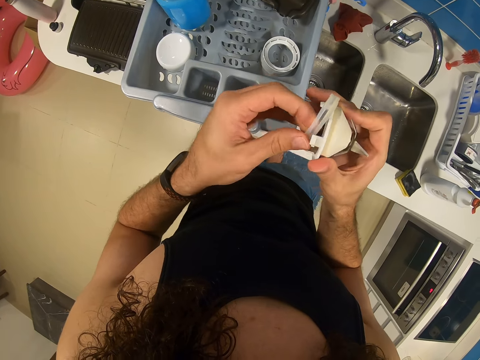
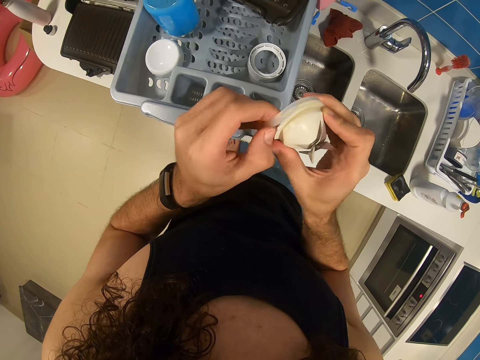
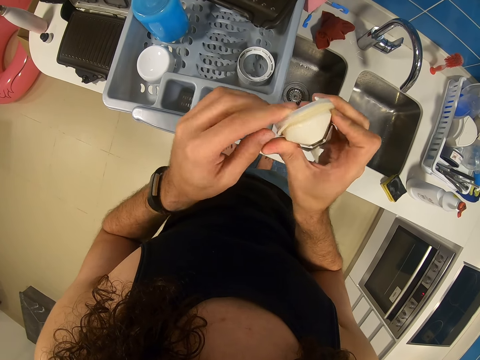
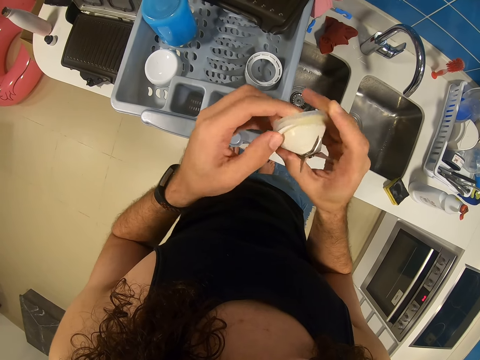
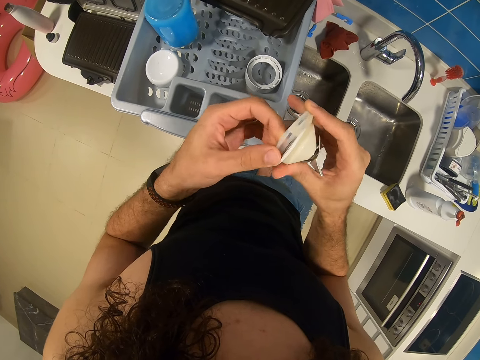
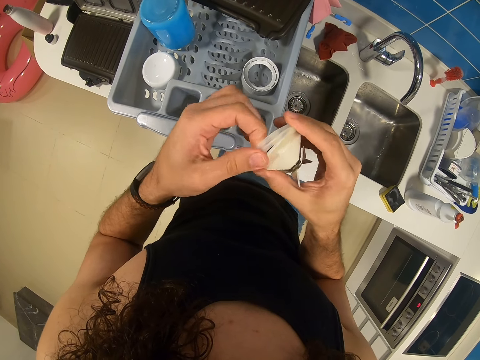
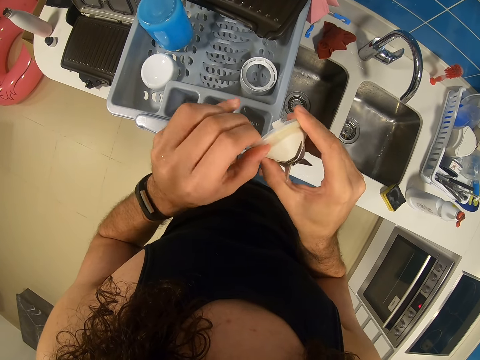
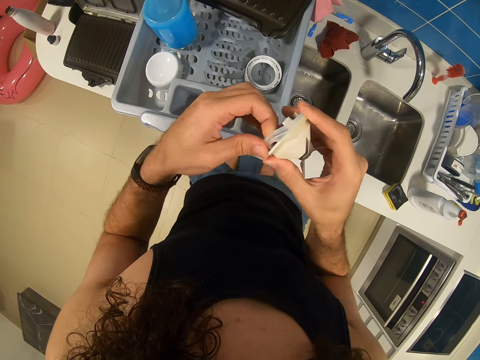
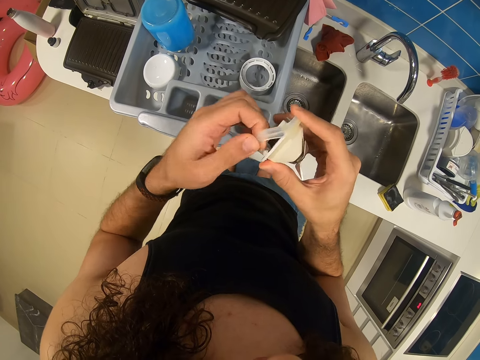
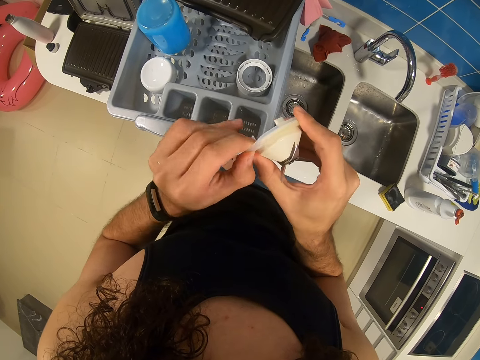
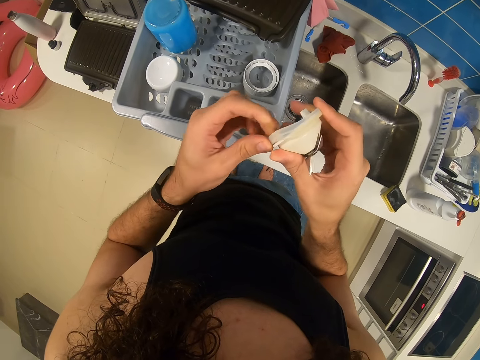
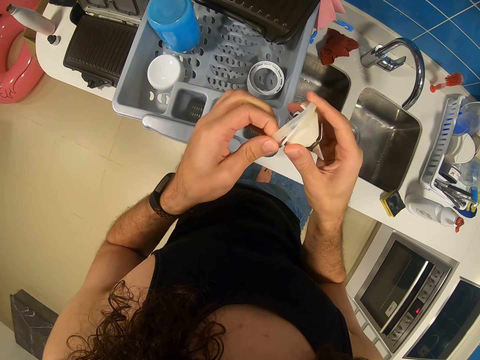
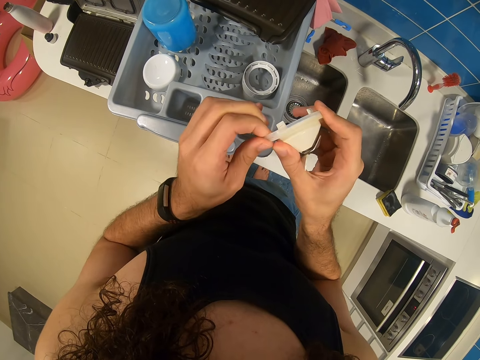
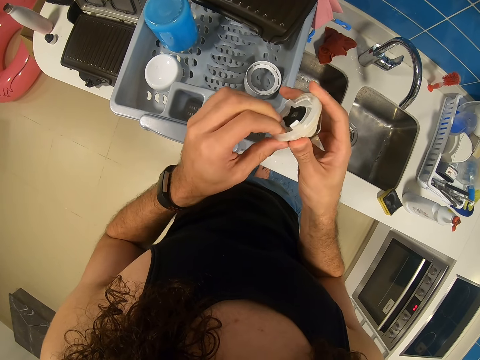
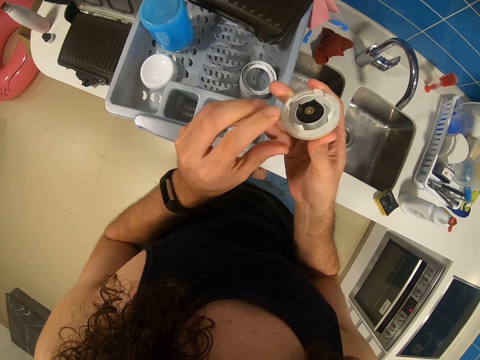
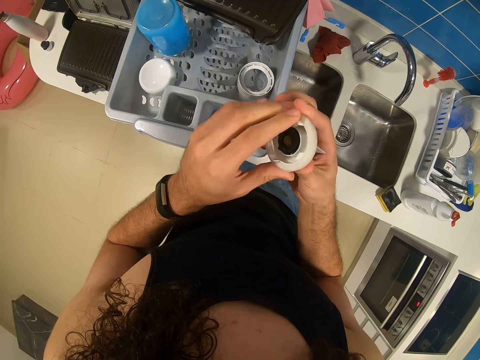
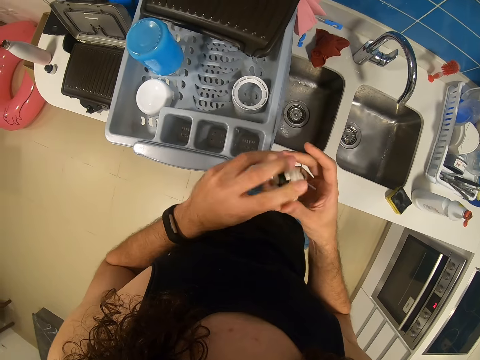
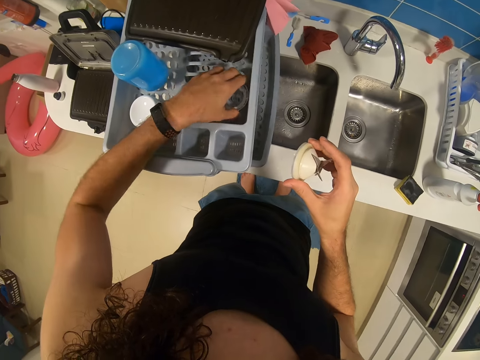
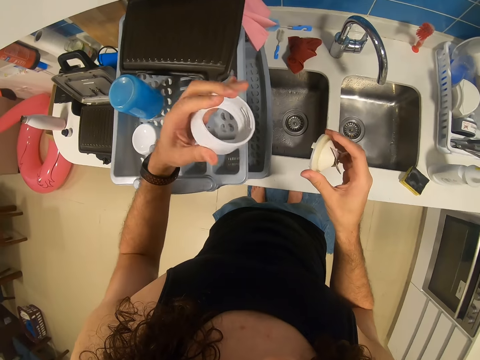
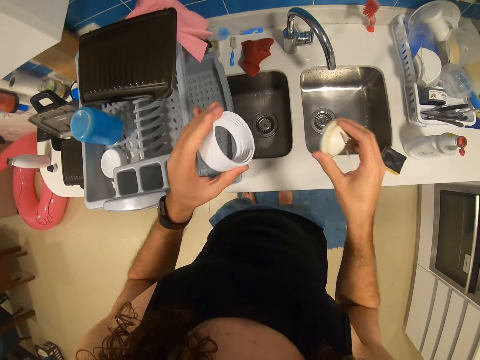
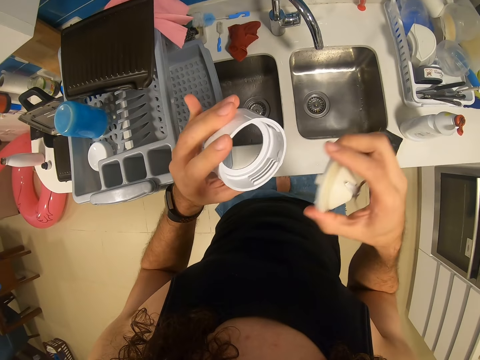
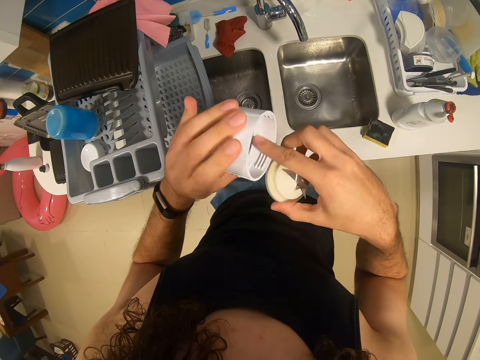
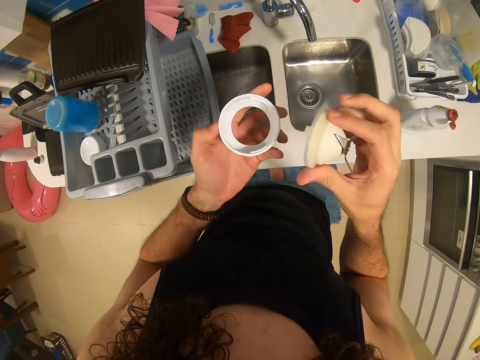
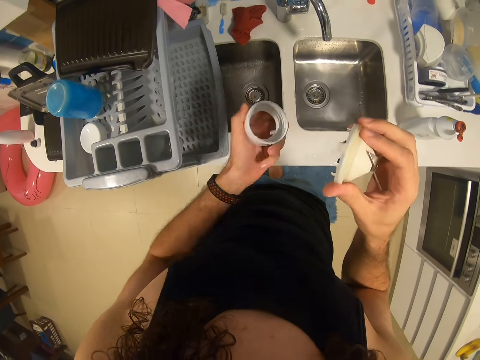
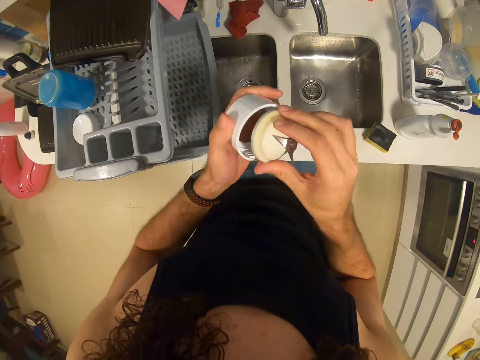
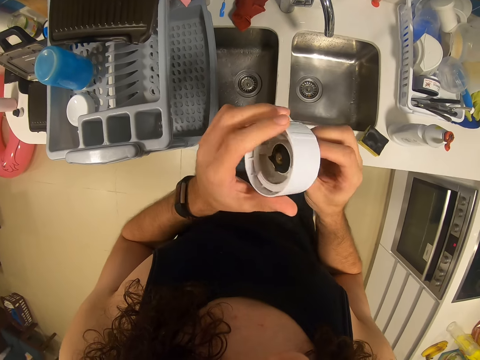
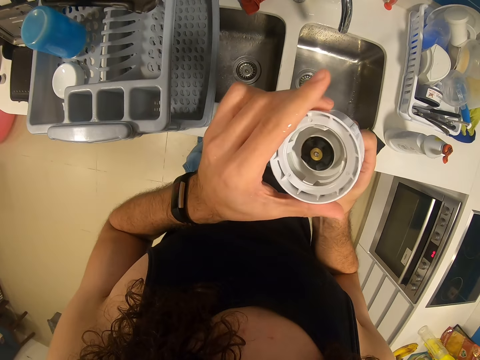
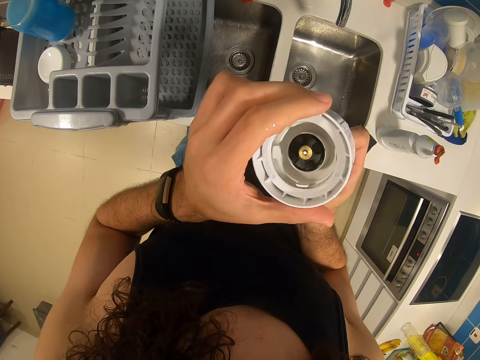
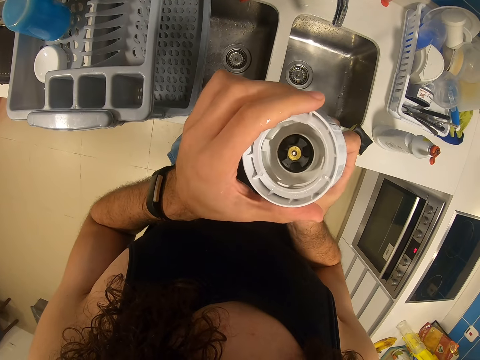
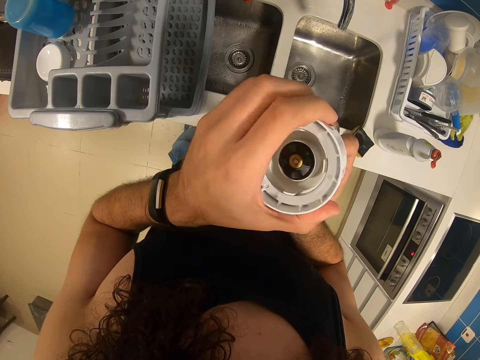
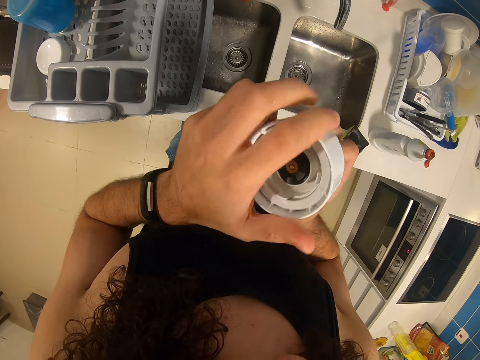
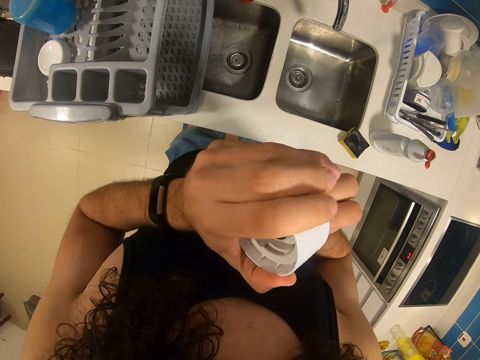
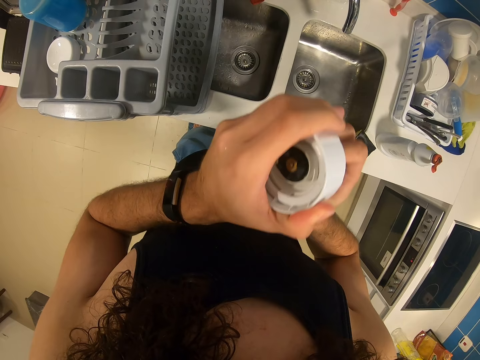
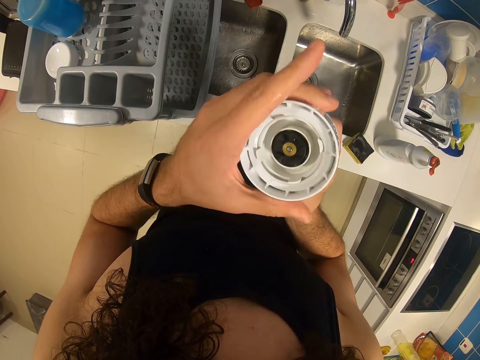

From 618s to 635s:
The camera wearer picks up the lid. They shake the lid. They fix the lid on the mortar.

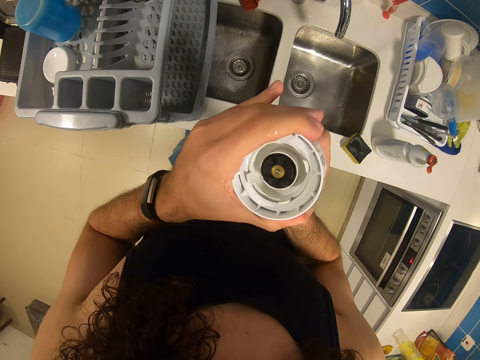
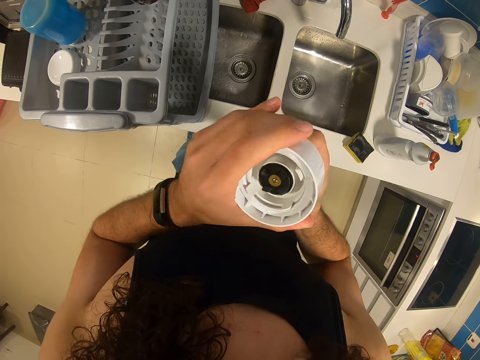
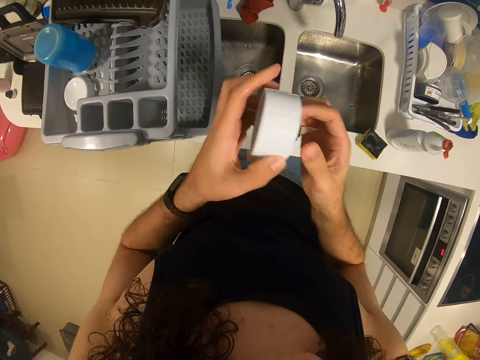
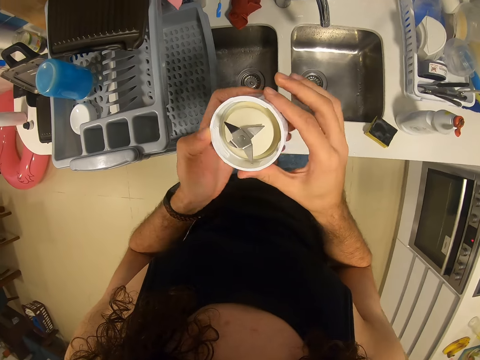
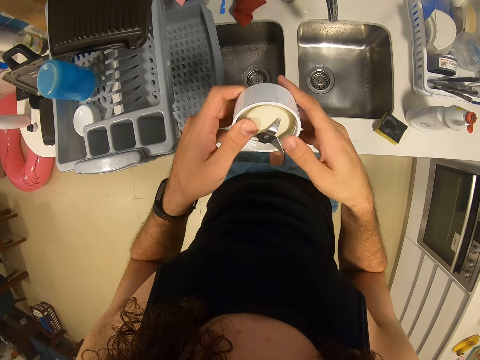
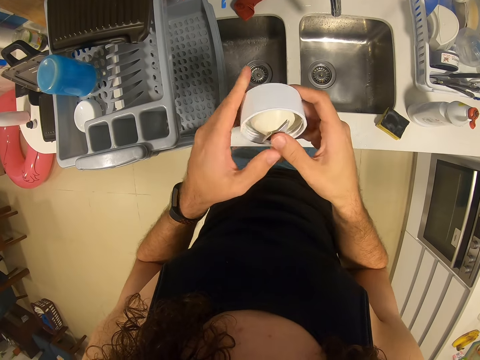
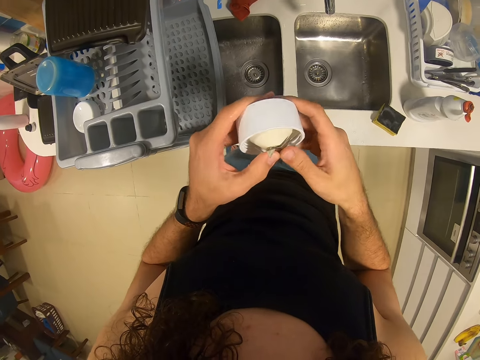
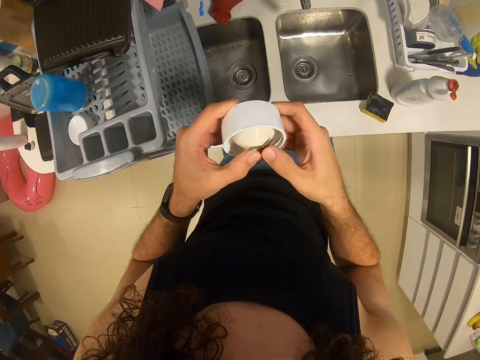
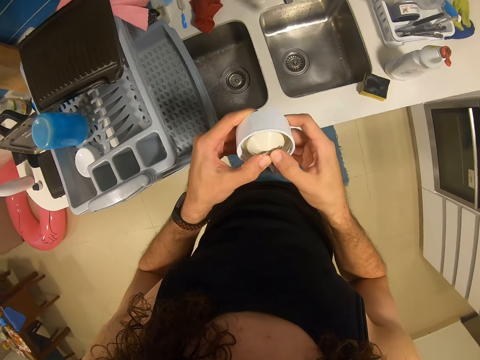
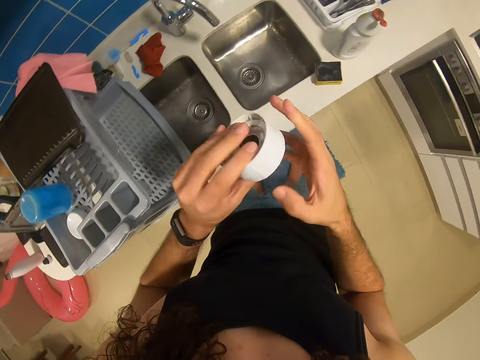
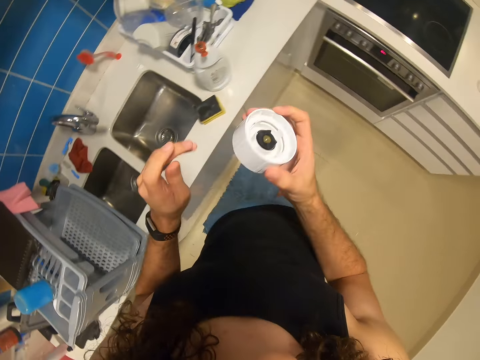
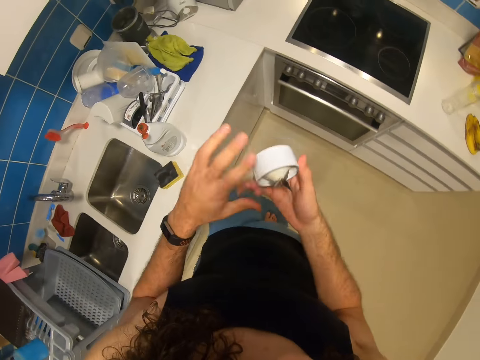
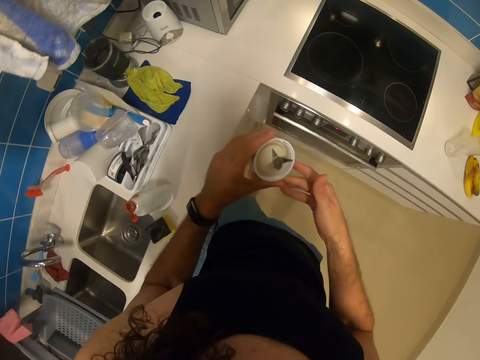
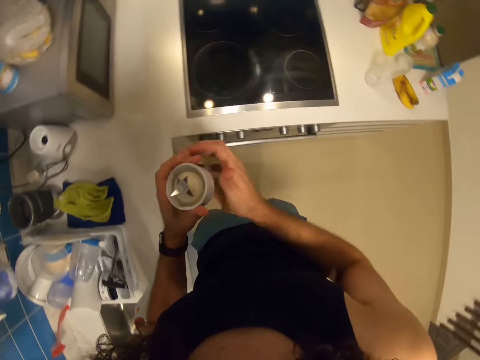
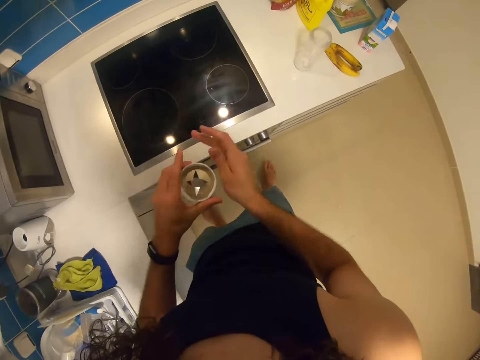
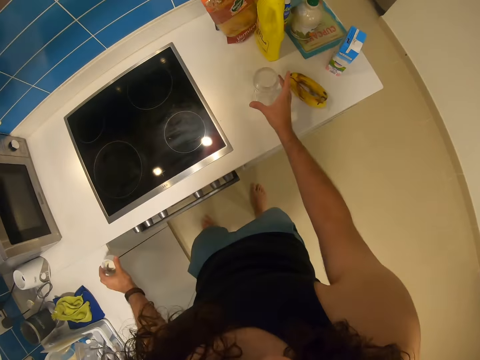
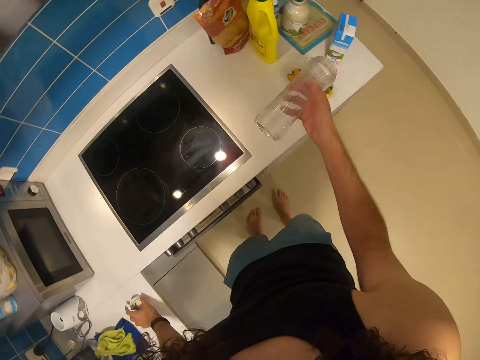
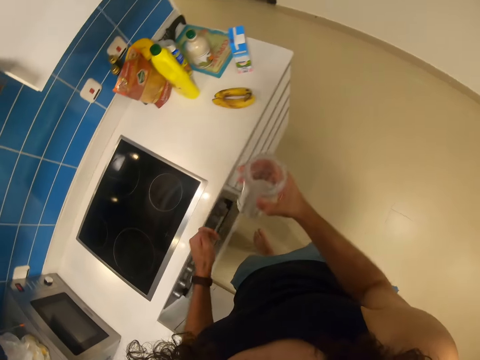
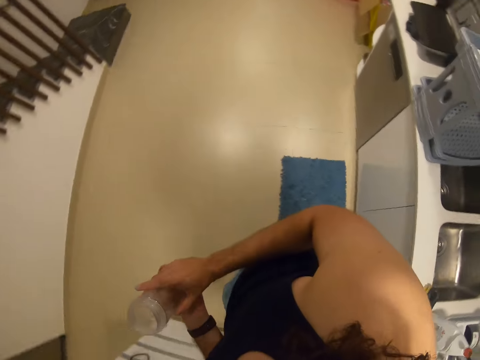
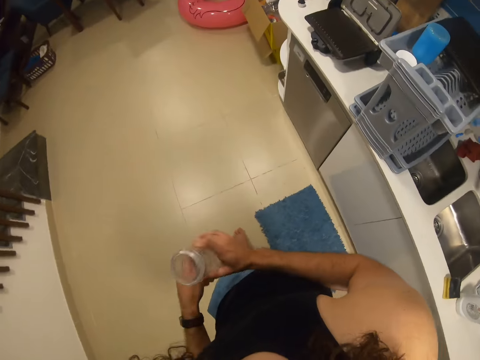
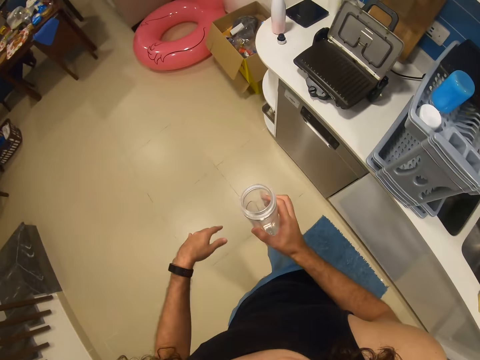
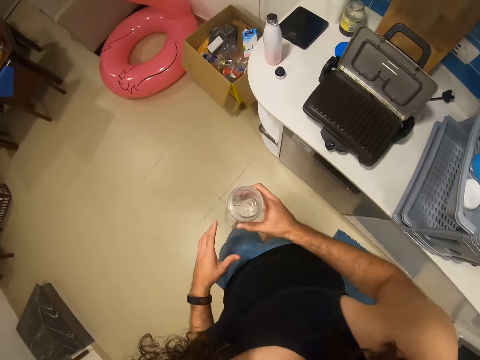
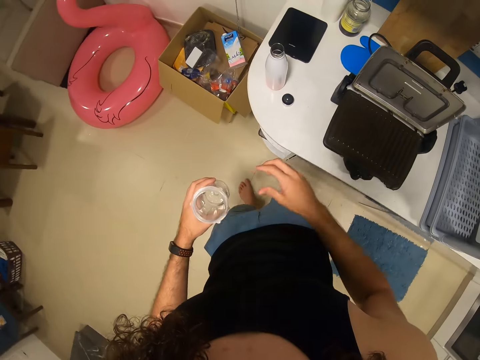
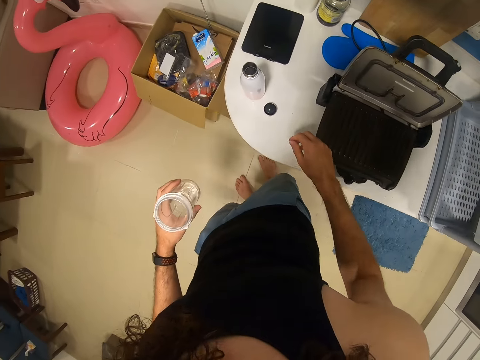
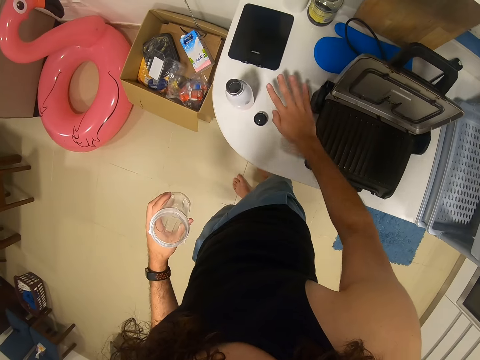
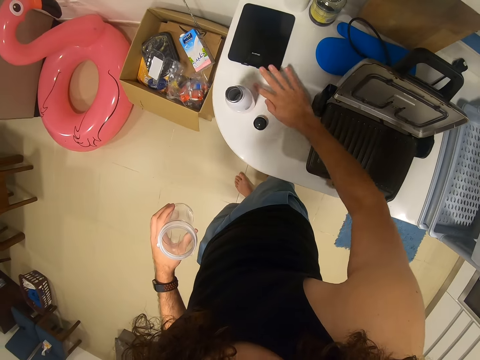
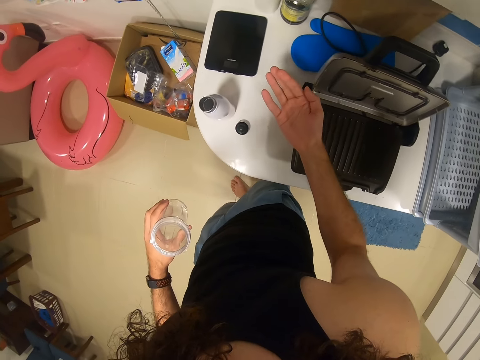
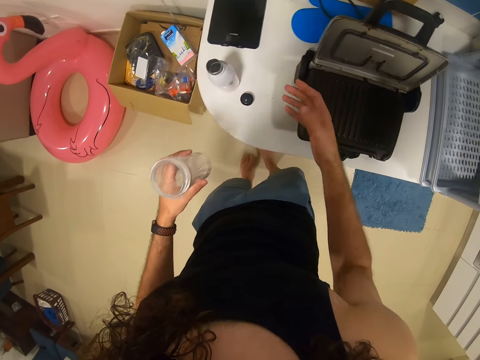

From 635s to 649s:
The camera wearer picks up the blender jar or mug. They walk around the room. They touch the table.
